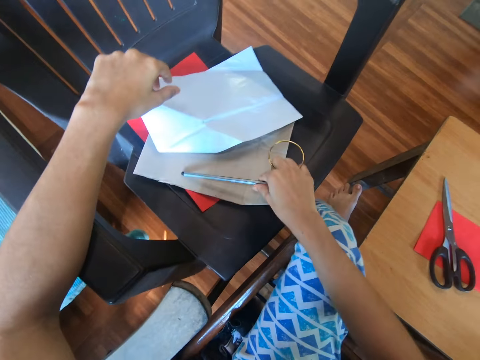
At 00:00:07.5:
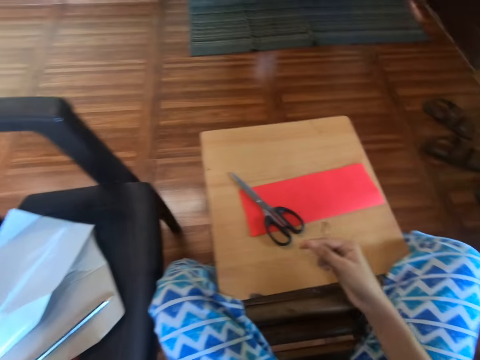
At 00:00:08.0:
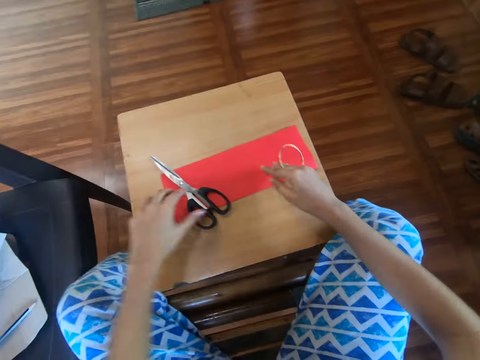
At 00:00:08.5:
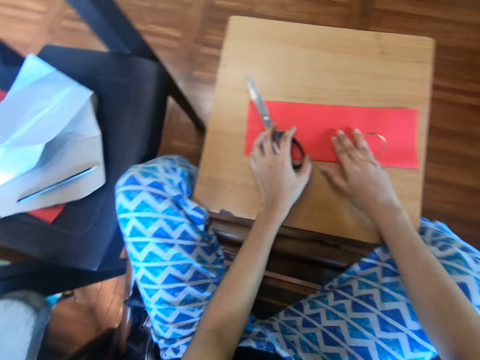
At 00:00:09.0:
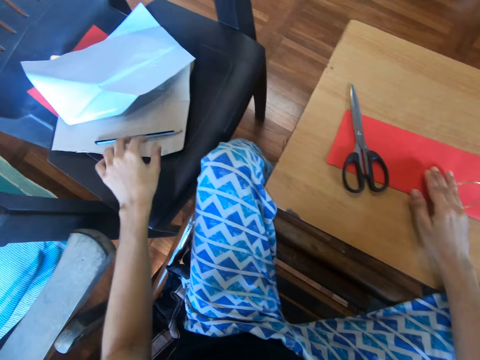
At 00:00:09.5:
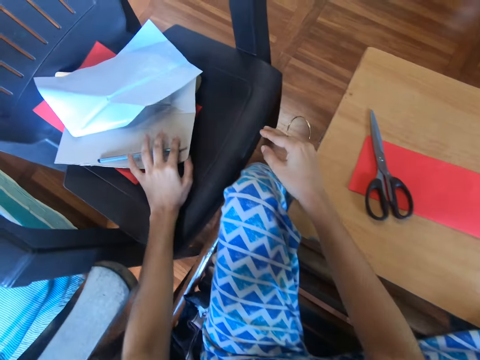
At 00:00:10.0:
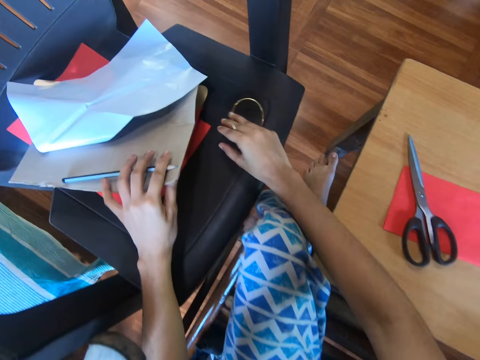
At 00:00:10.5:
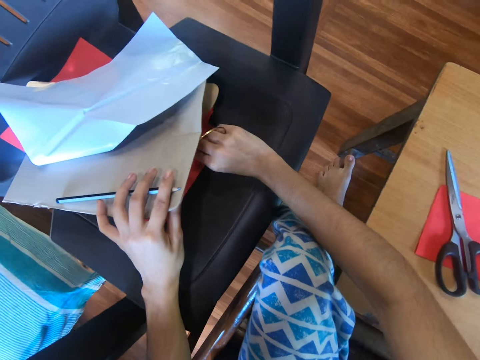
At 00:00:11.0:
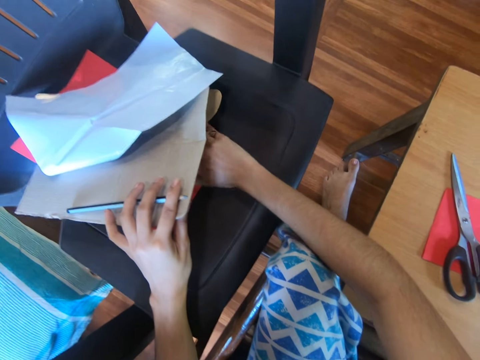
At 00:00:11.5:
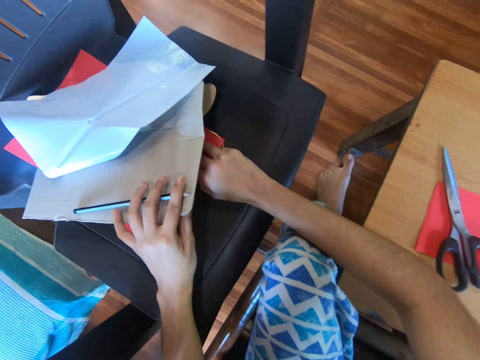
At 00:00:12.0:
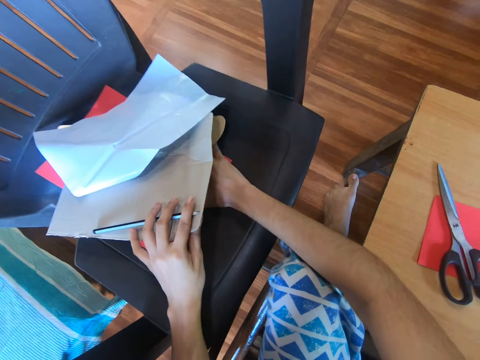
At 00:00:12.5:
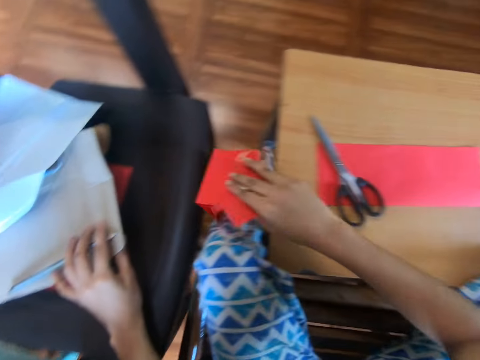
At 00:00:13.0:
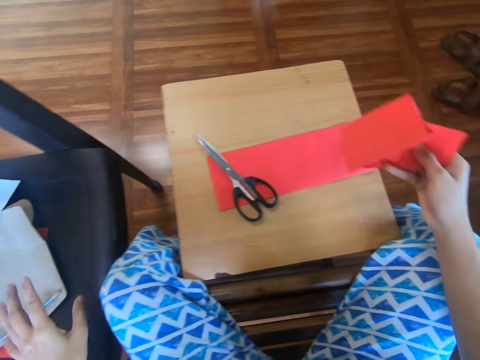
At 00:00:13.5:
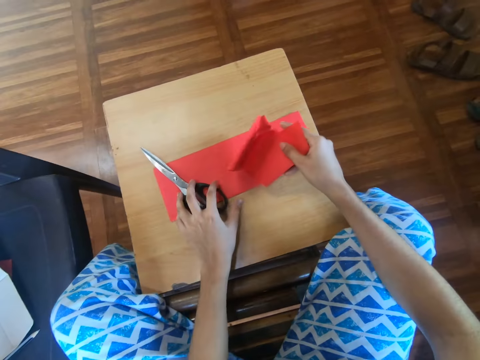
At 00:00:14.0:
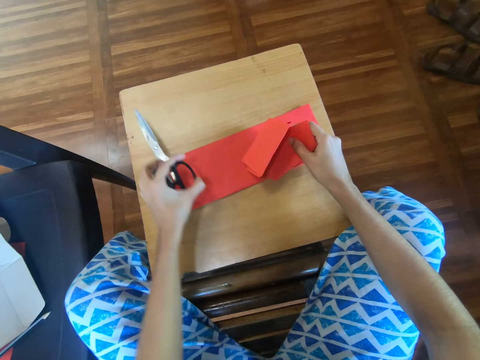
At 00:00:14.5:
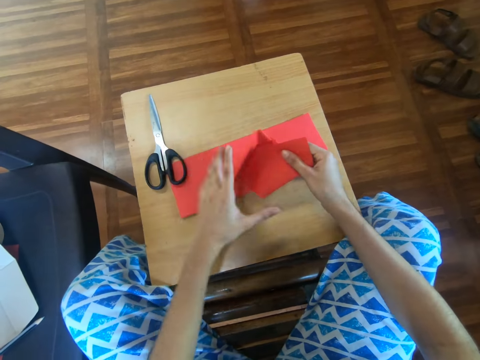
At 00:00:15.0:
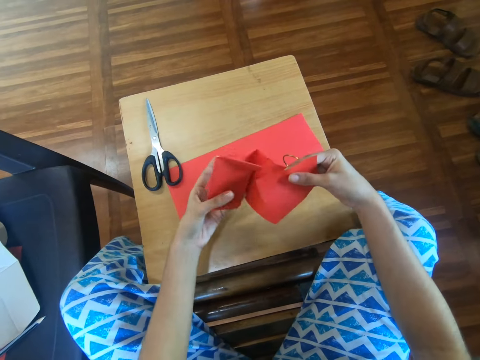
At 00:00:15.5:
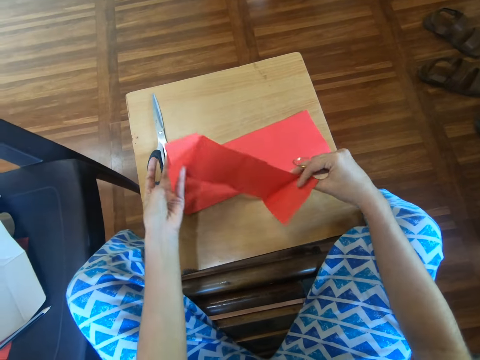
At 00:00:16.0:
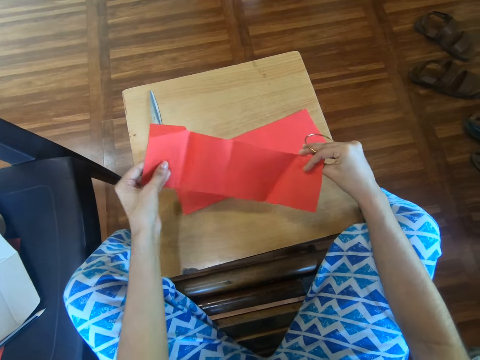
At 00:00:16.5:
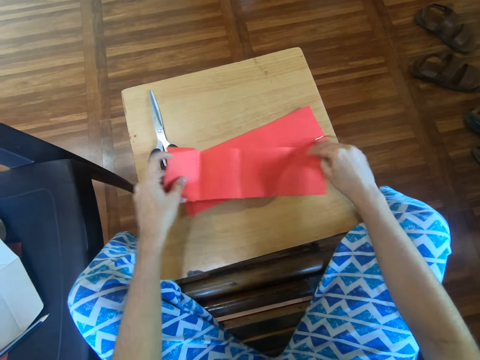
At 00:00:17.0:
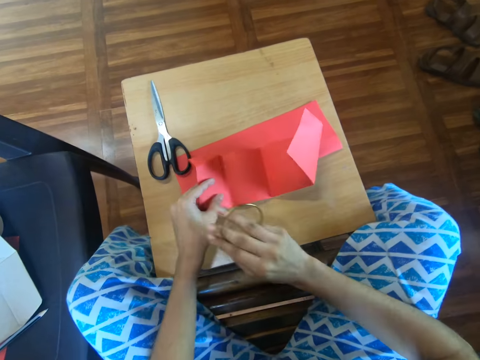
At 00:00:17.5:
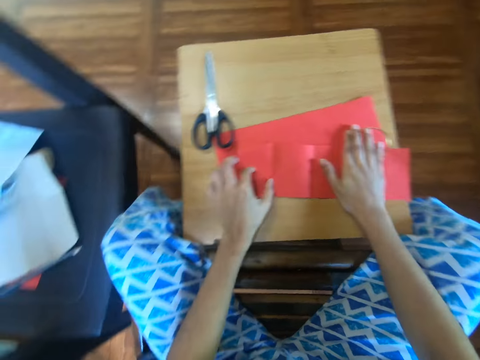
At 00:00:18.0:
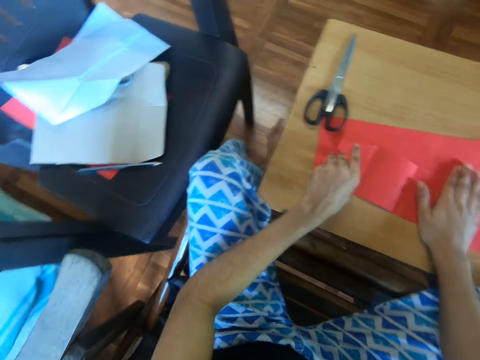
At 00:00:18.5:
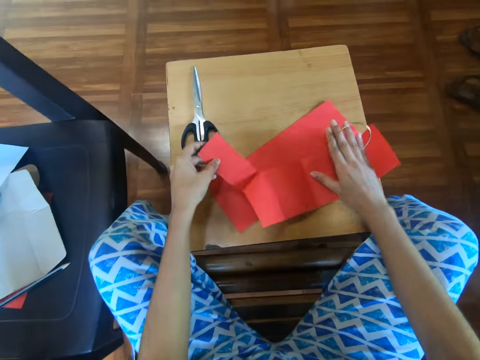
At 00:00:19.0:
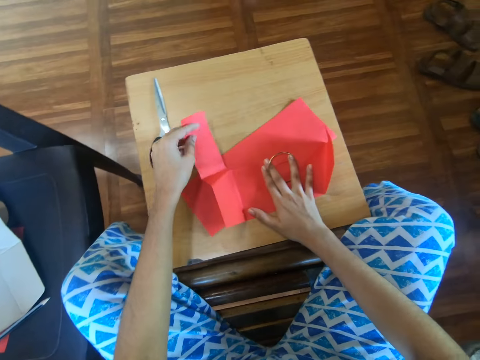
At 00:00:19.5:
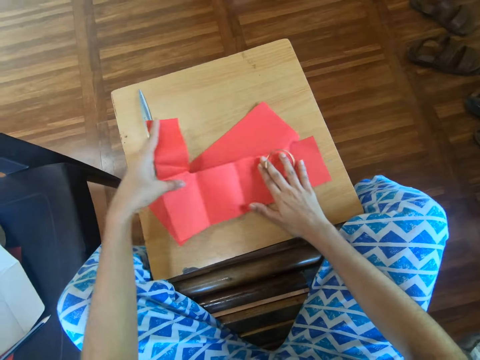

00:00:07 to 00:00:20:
The camera wearer touches a pair of scissors and a craft paper. They lift a paper and a pen using the left hand. They pick up the craft paper from the chair using the right hand. They adjust the scissors using the left hand. They adjust the craft paper using both hands. They open the paper on the table.

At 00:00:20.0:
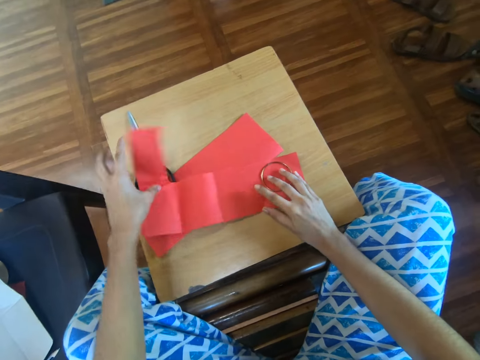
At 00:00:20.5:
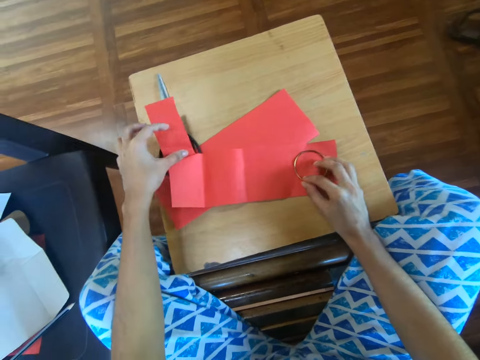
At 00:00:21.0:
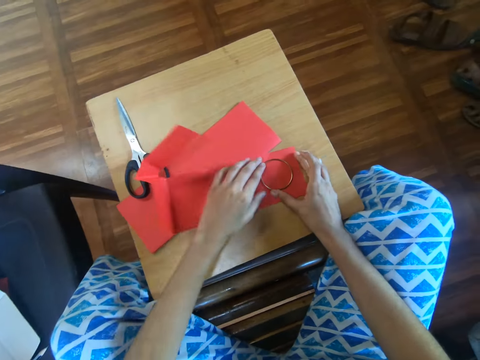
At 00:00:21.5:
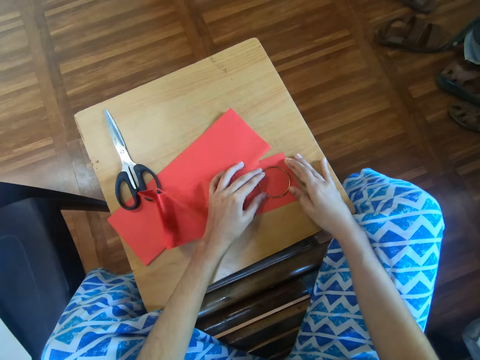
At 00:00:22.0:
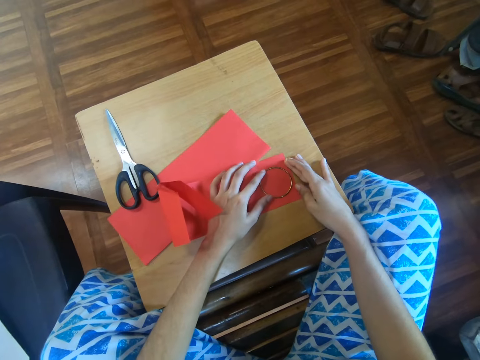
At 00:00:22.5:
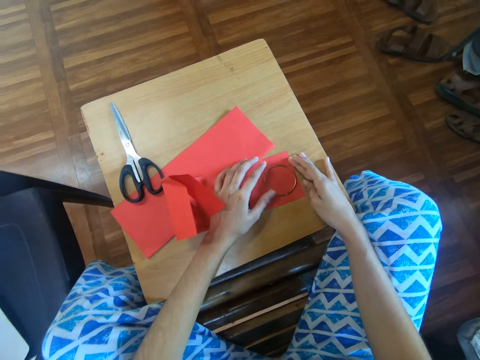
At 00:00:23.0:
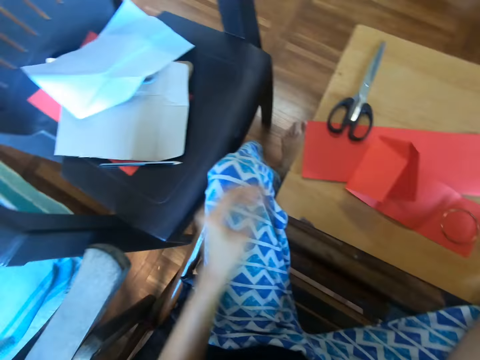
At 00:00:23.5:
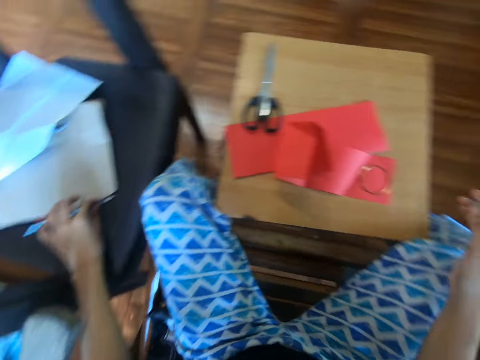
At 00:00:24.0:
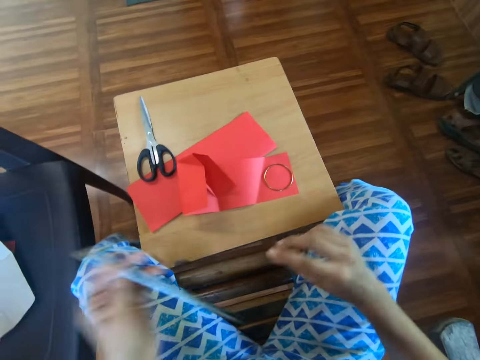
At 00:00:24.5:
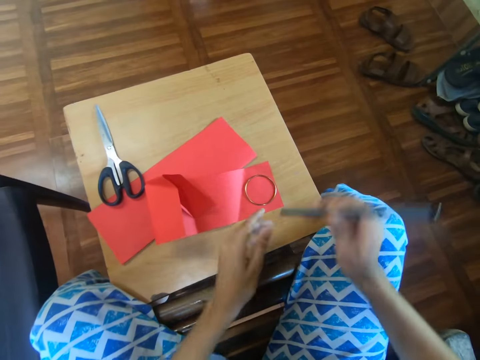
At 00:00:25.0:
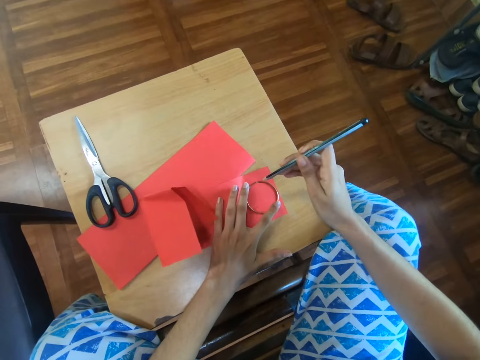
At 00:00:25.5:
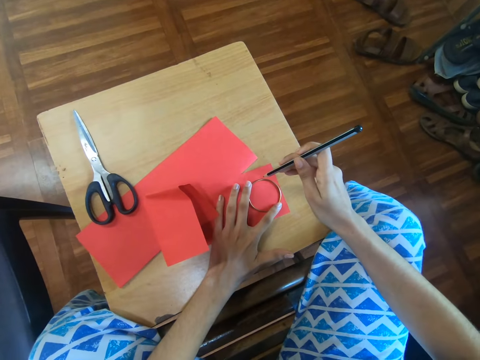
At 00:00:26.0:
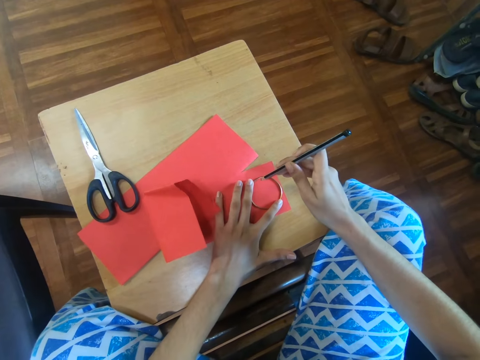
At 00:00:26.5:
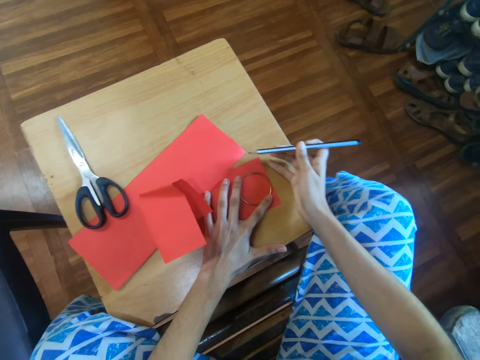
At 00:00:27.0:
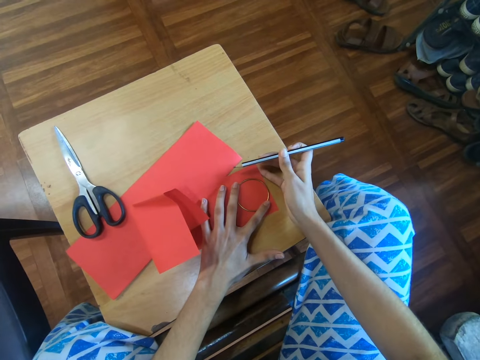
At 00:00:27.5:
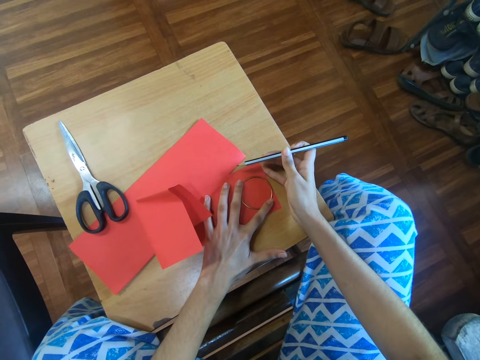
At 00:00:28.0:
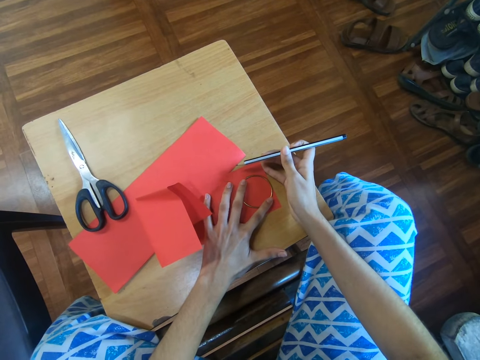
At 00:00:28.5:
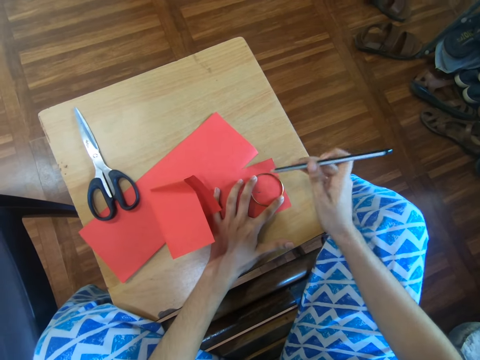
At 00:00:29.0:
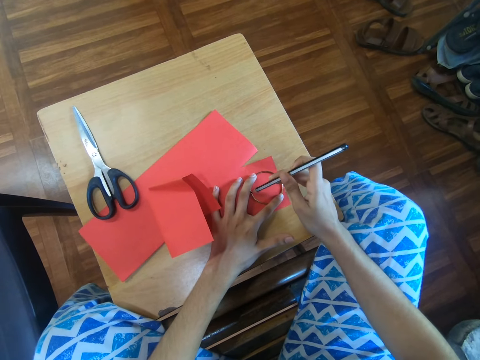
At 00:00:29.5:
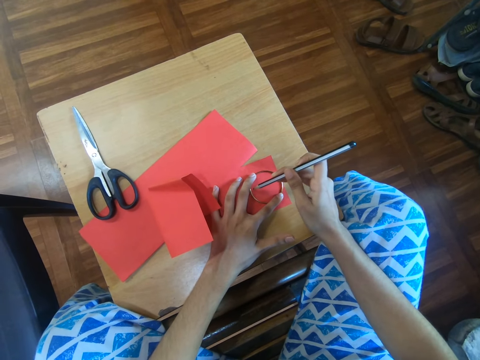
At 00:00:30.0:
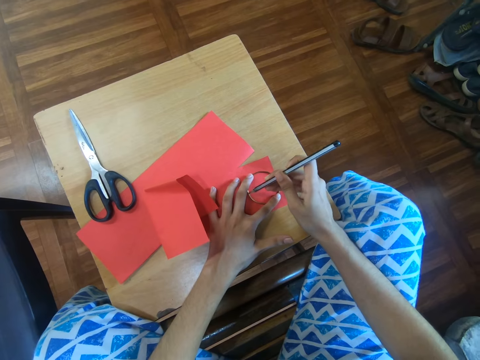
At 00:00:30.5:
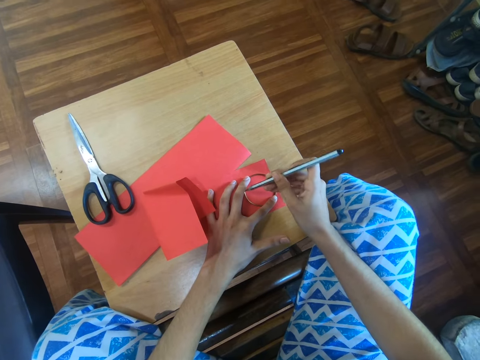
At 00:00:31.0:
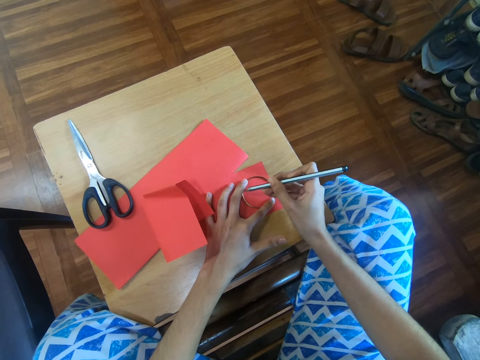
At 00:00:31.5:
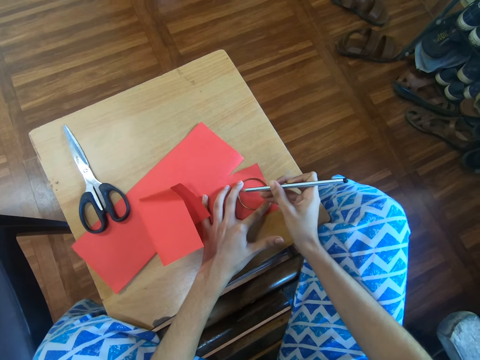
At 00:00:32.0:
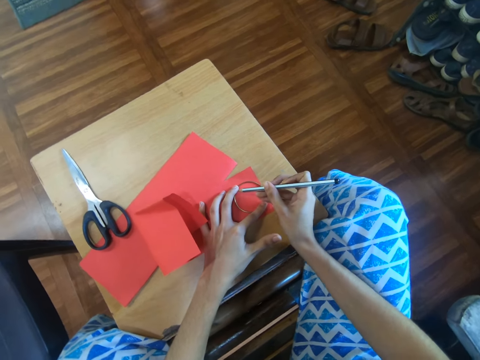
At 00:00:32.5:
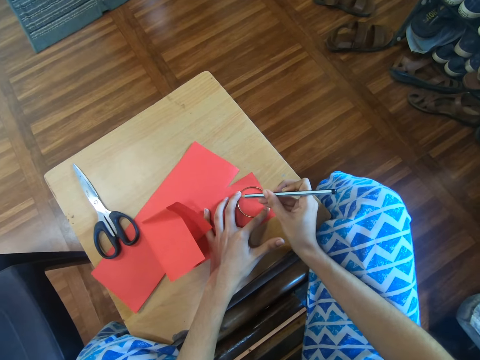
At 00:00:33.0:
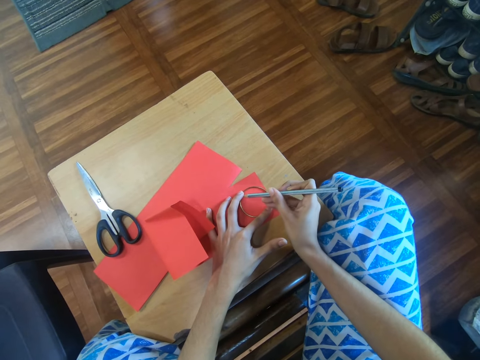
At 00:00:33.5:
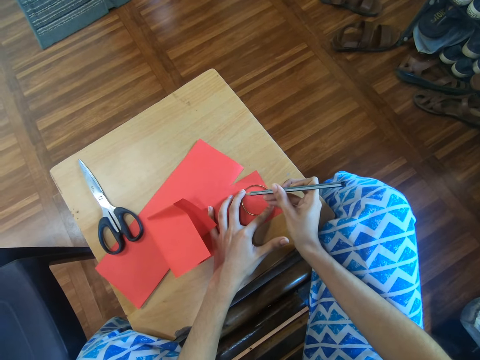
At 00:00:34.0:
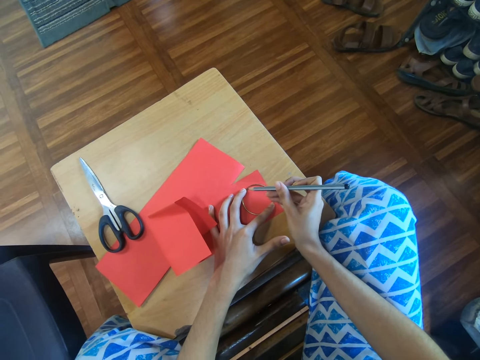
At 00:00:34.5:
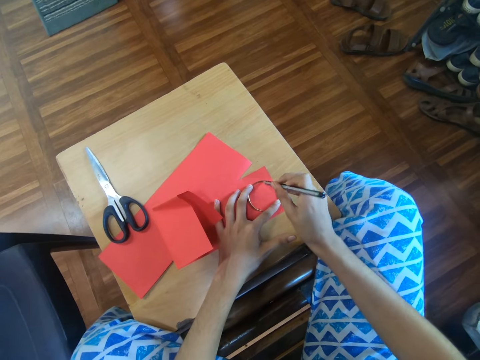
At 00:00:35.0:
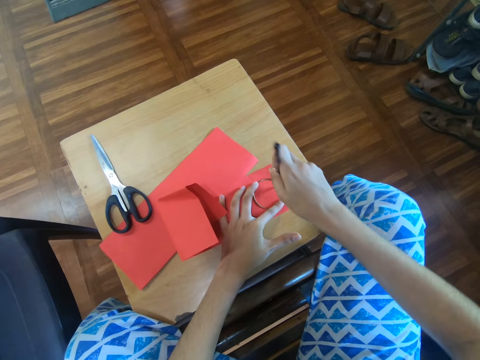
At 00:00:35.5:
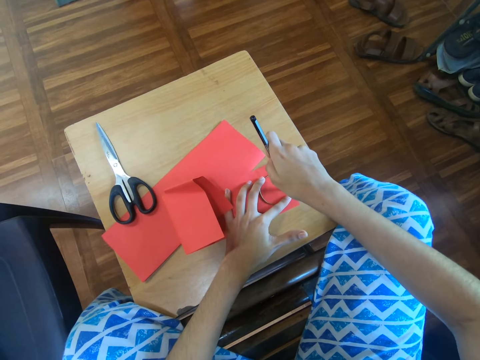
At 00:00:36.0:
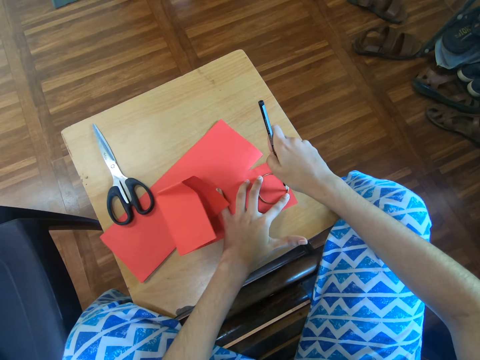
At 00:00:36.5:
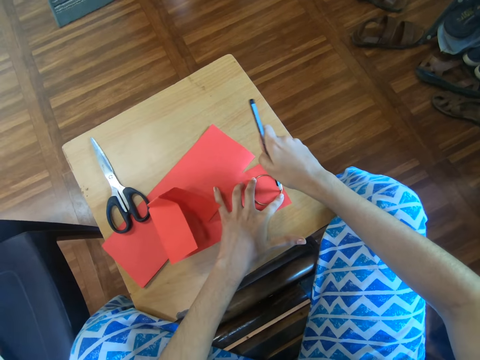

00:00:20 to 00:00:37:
The camera wearer adjusts the bangle on the craft paper. They place the ring on the paper. They look around. They take the pencil from the chair with the right hand. They transfer the pencil to the right hand. They hold the bangle on the craft paper using the left hand. They adjust the craft paper using the right hand. They mark the ring on the paper with the pencil.
